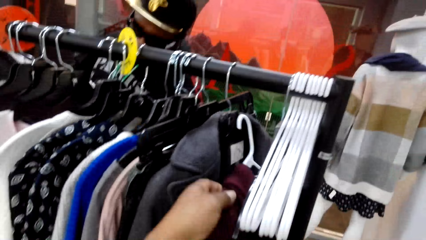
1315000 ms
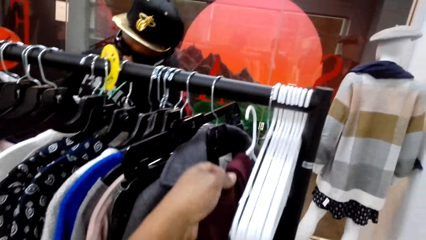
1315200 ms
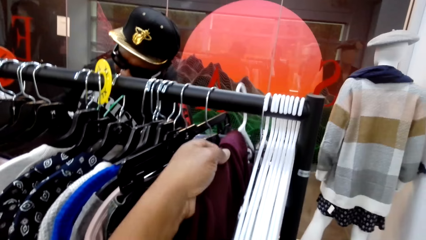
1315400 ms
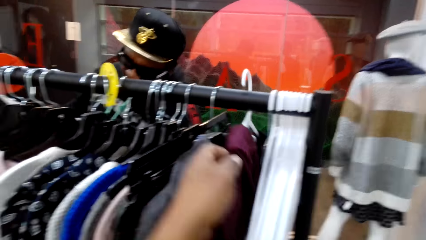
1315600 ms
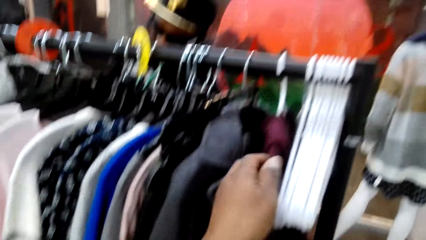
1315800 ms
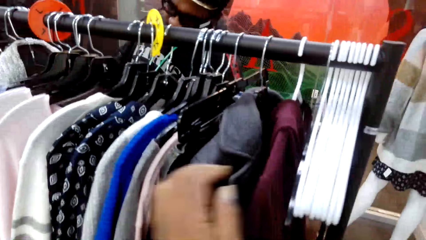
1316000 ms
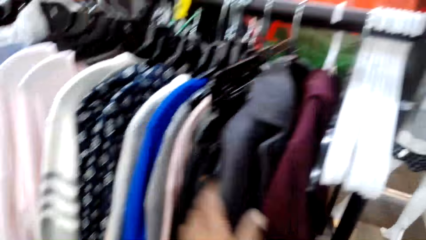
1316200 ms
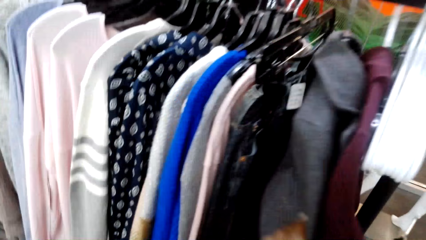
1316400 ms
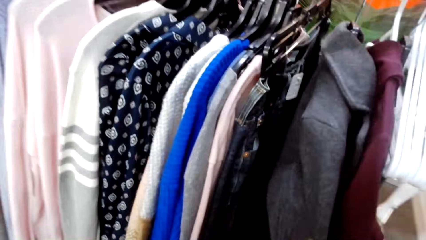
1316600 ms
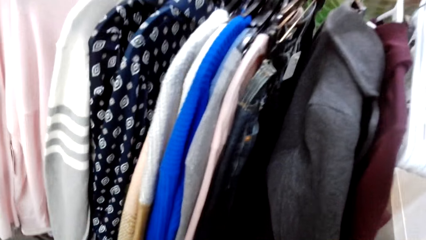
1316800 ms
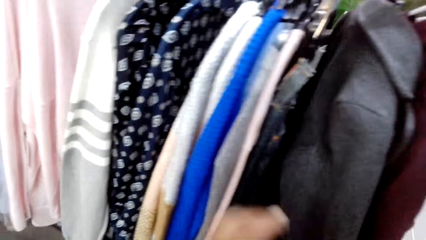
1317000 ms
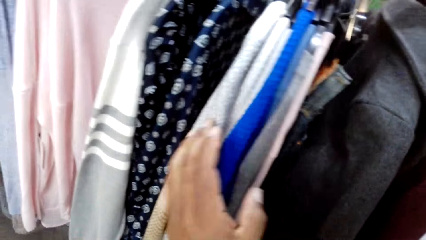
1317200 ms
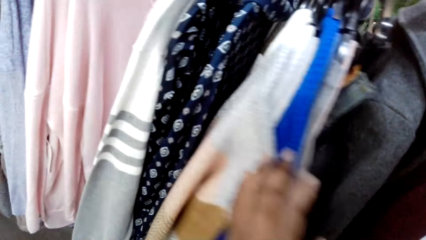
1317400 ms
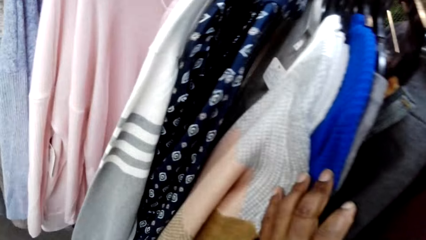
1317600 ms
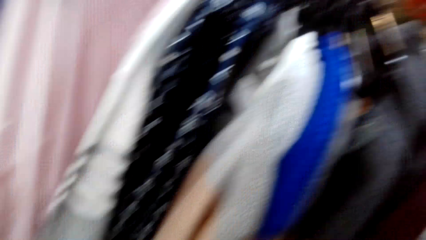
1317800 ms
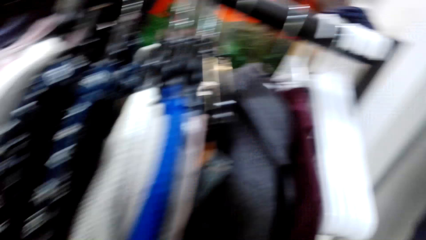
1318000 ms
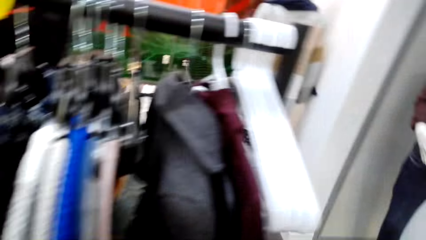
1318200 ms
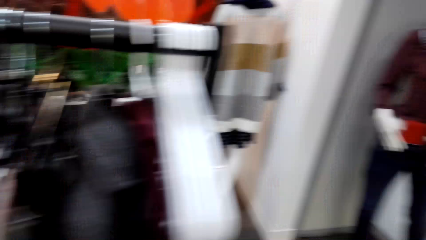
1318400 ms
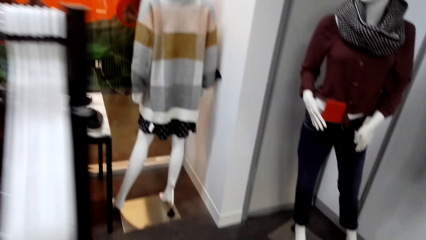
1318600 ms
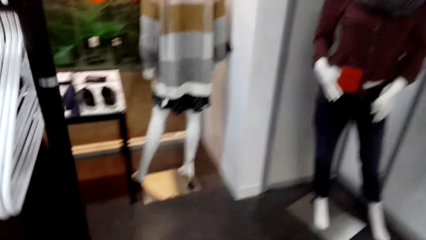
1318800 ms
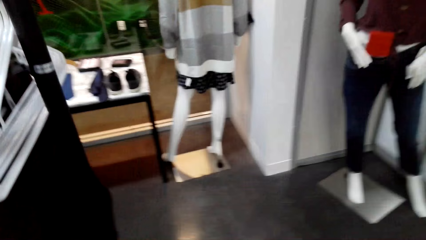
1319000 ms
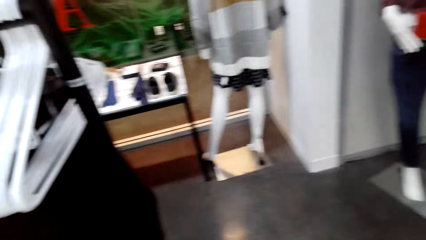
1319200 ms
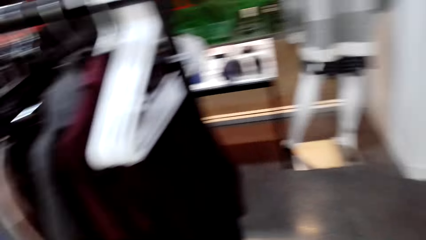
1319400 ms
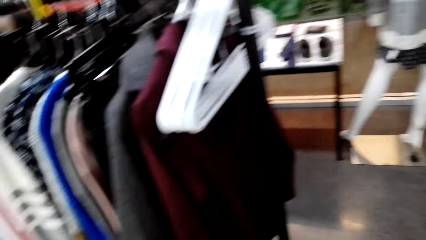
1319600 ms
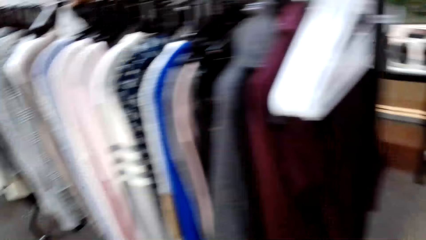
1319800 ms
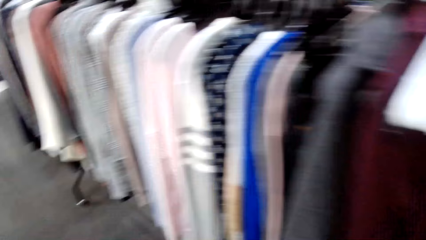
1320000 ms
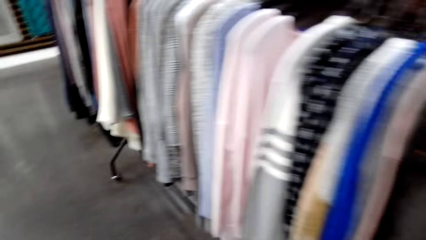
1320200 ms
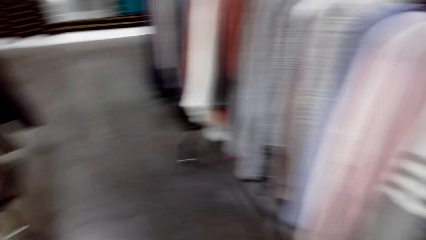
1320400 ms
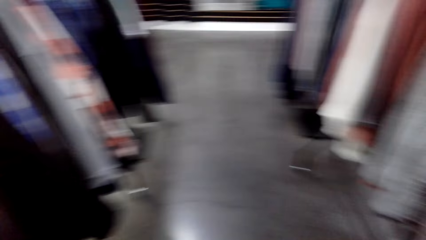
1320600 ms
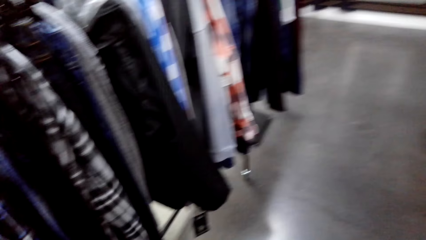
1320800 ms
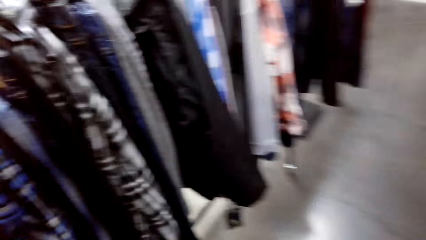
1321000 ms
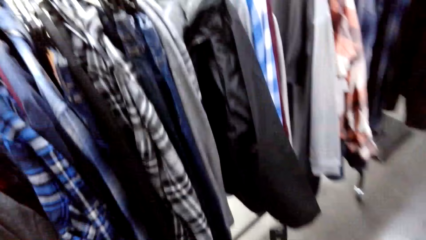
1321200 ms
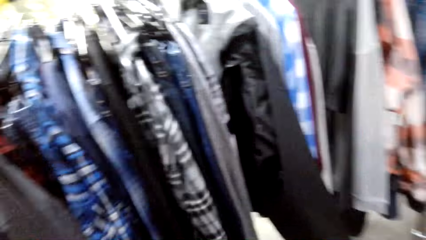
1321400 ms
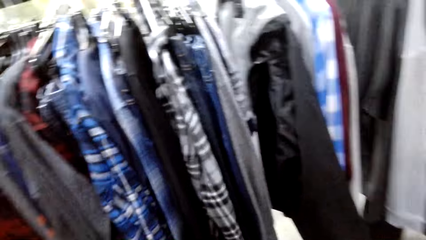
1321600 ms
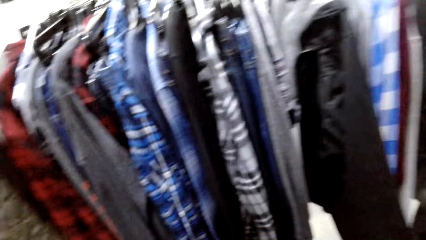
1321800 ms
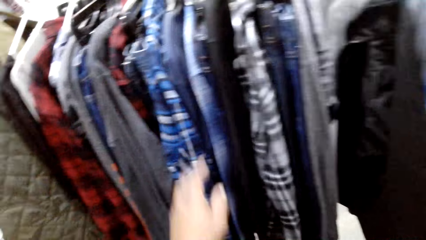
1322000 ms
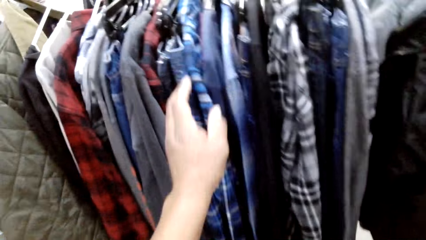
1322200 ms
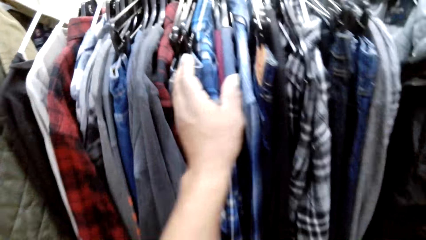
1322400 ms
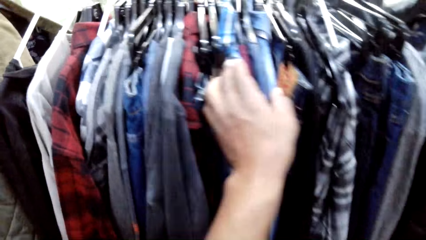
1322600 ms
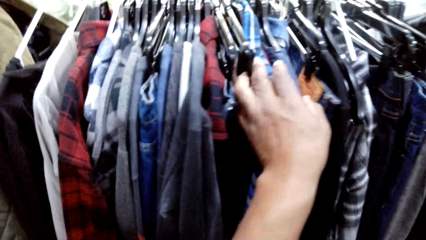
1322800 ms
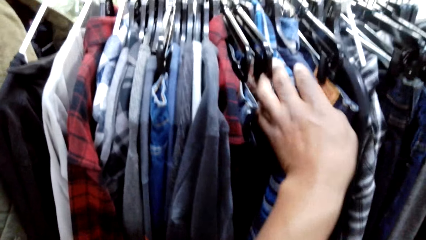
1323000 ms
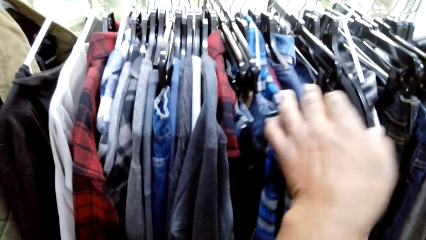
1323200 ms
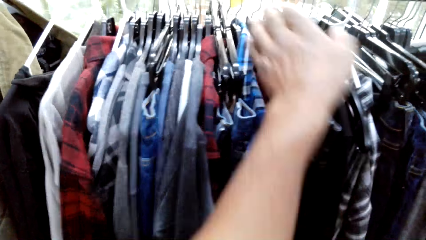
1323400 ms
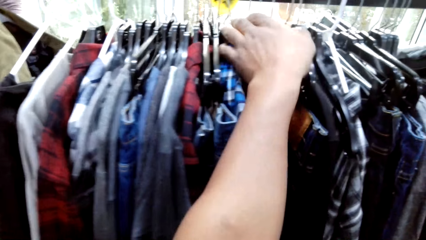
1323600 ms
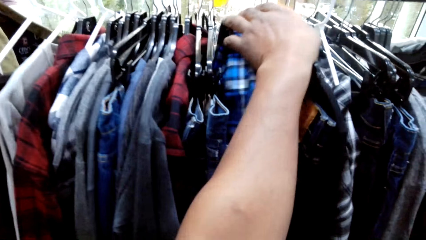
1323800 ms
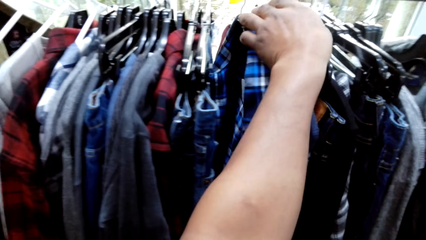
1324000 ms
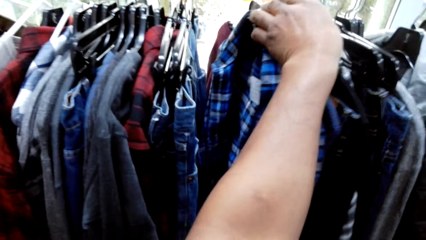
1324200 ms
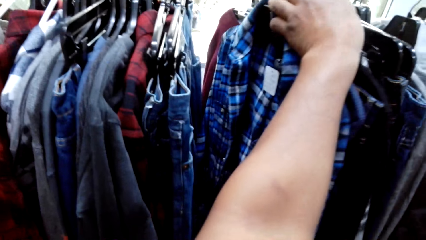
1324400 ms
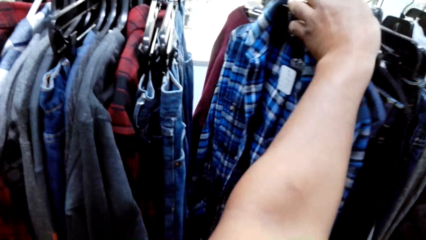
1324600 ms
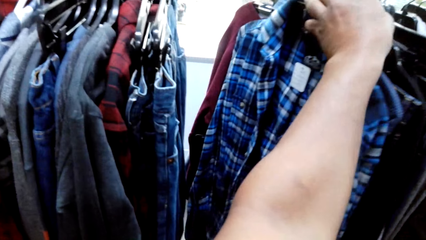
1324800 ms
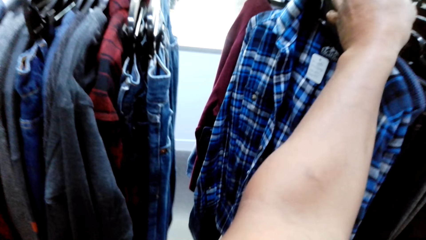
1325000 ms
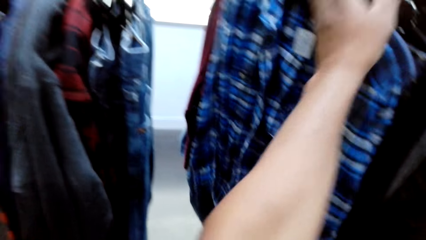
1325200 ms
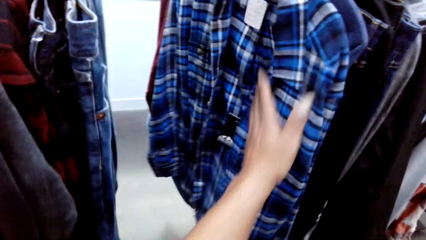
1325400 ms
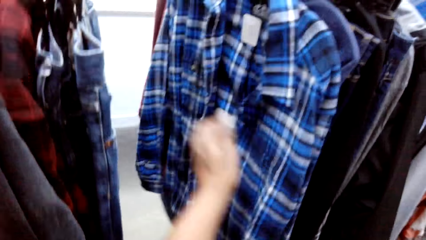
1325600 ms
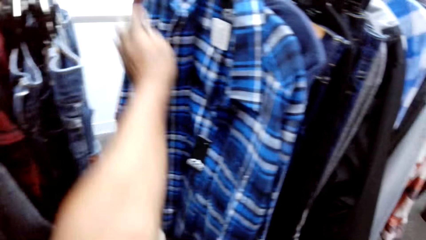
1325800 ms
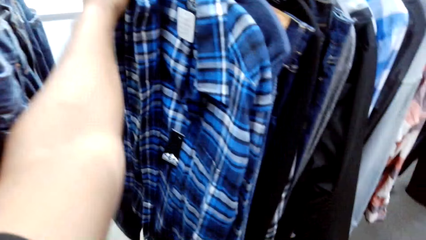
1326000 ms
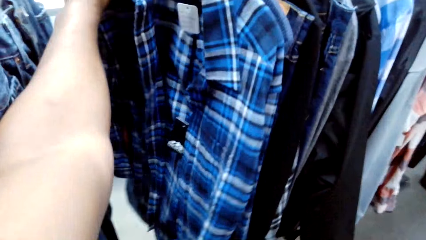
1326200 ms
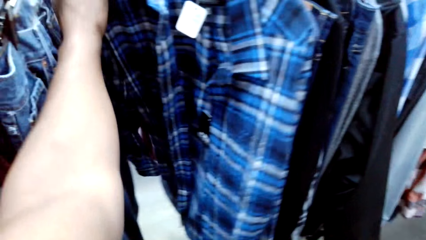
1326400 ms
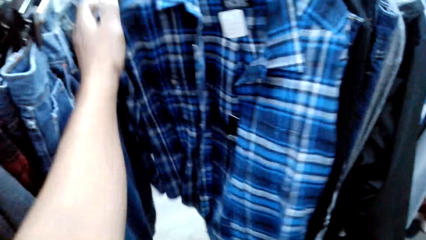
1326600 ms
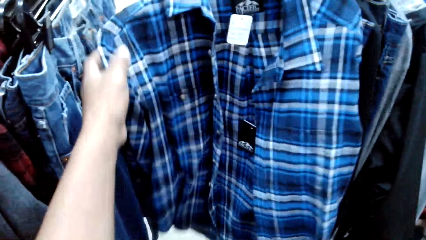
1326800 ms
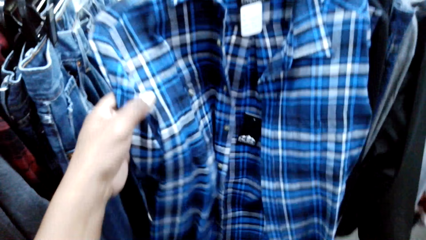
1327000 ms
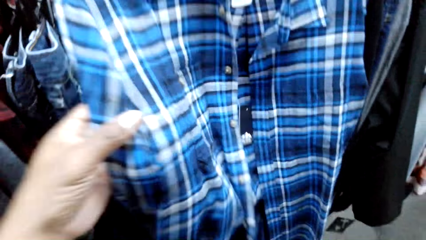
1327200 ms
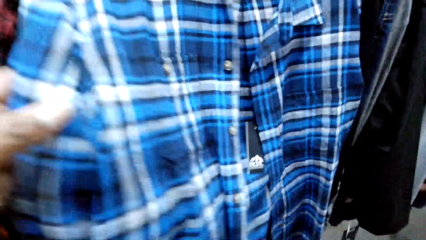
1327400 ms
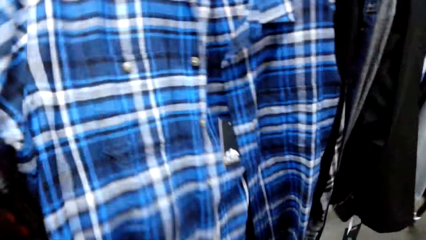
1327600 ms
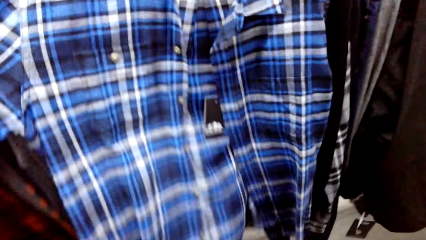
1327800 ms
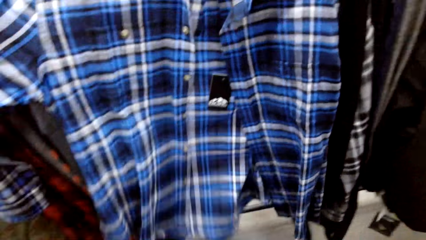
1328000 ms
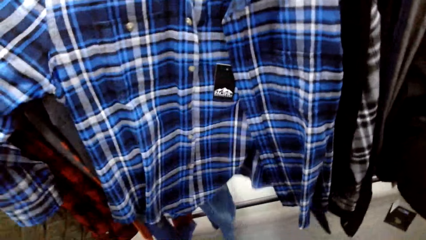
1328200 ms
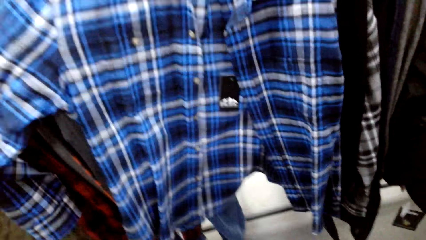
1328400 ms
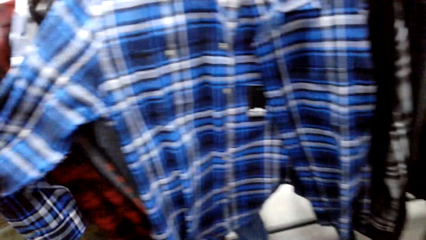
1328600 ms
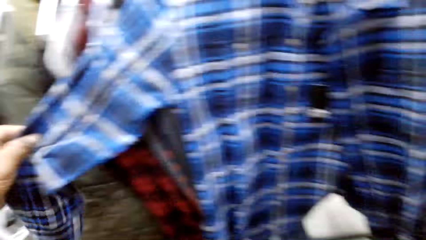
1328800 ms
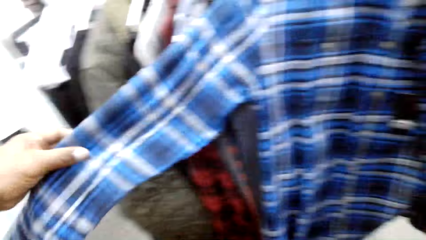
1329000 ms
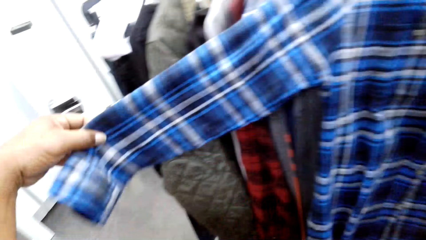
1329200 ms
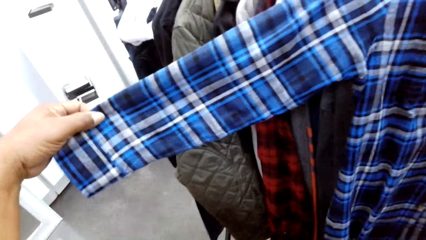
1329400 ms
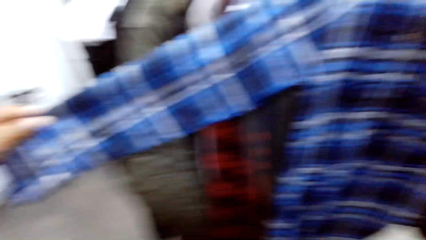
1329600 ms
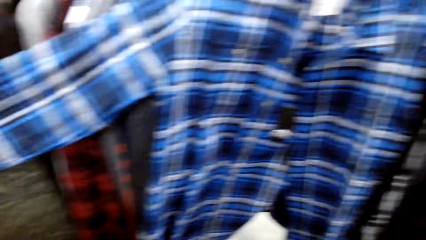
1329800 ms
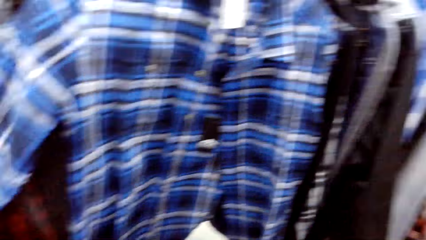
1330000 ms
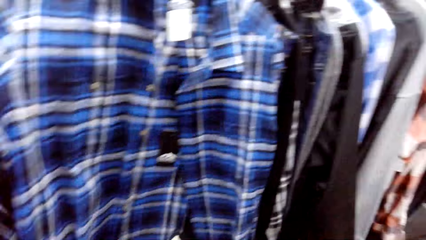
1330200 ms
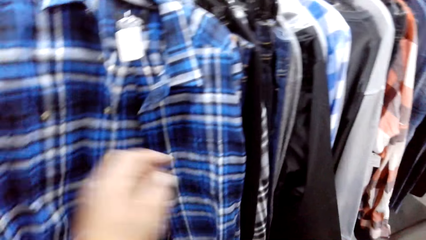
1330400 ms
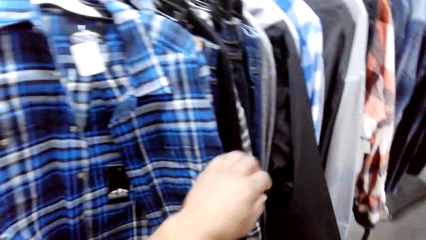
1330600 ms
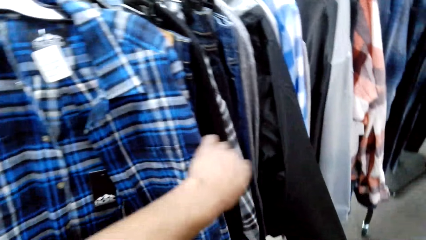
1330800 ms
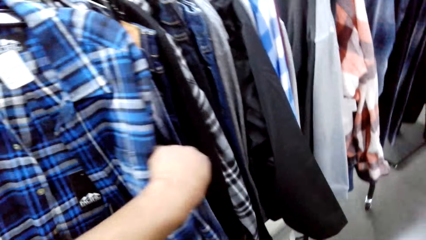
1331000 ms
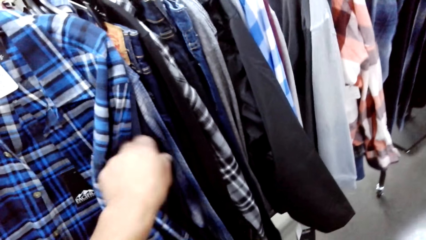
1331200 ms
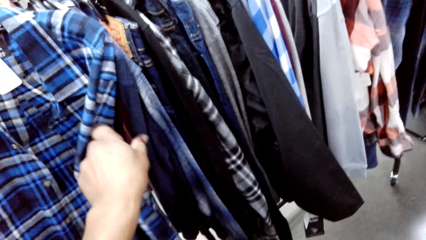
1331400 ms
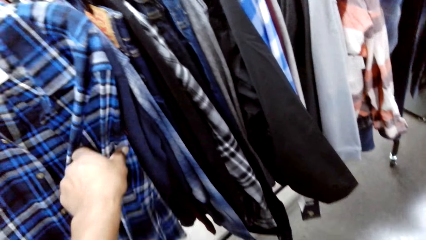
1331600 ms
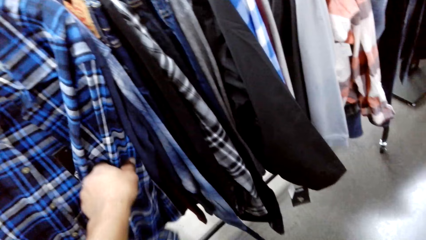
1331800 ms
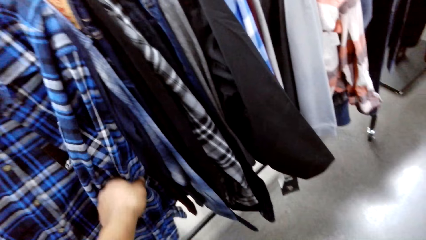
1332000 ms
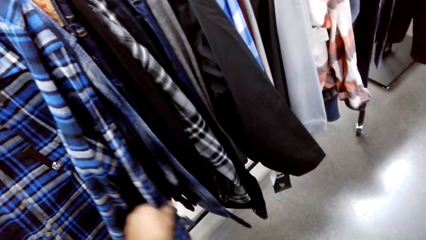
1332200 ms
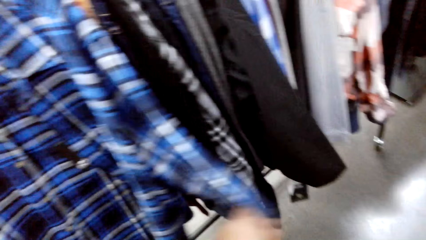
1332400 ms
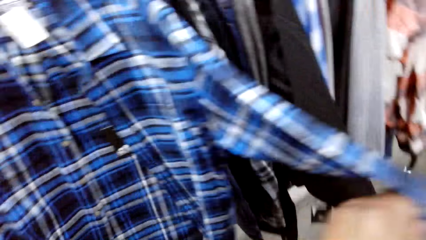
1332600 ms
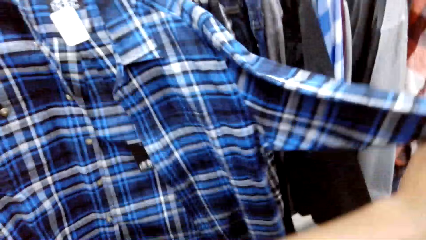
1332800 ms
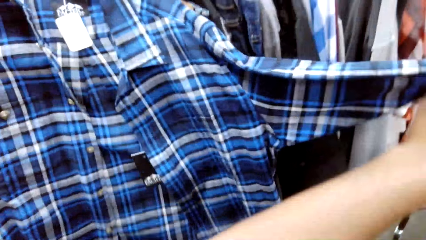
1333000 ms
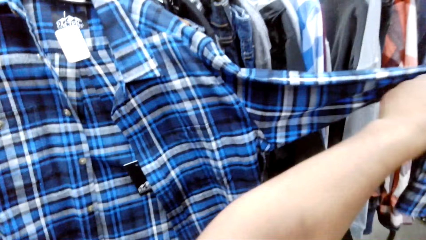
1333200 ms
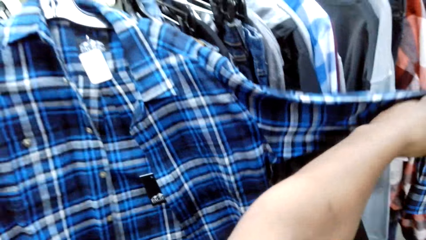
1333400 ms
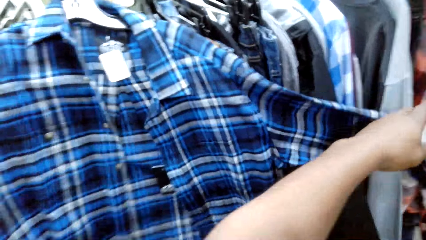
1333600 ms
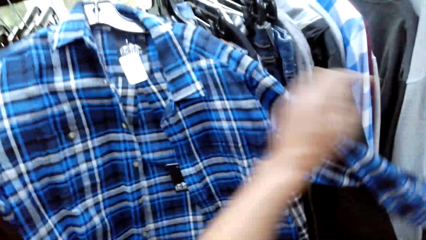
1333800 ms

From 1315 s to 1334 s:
The camera wearer hangs the sweater back on the stand. They talk. They look at the clothes. They browse through clothes on the stand. They walk along the cloth stands in the shop. They browse through clothes on the stand. They push clothes on the clothing rack. They look at a shirt. They stretch a hanged cloth on the stand.
